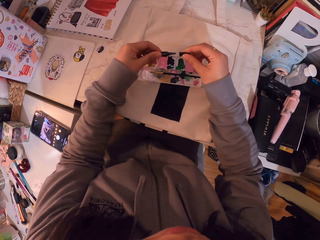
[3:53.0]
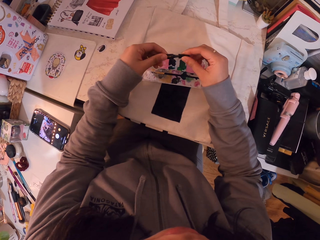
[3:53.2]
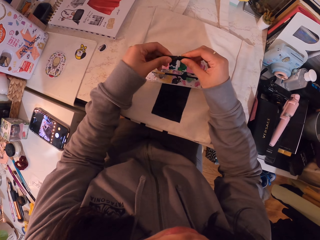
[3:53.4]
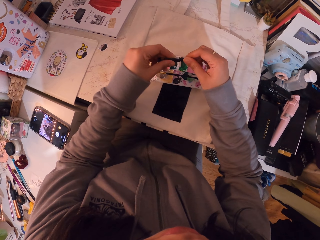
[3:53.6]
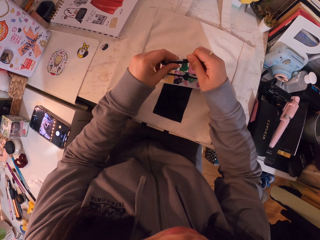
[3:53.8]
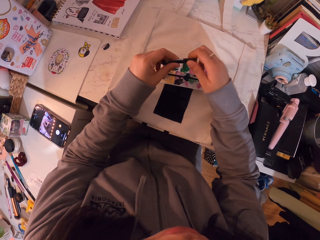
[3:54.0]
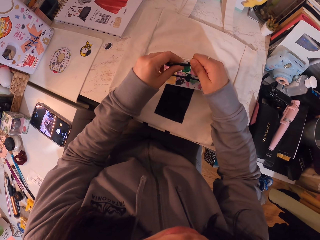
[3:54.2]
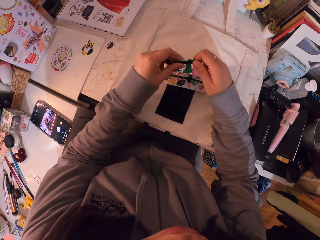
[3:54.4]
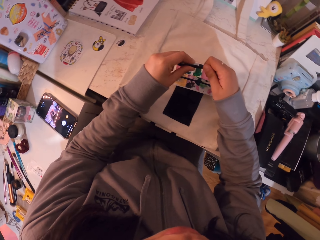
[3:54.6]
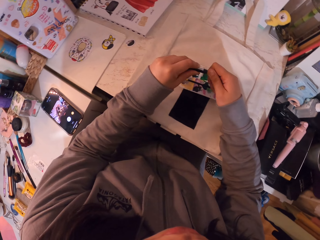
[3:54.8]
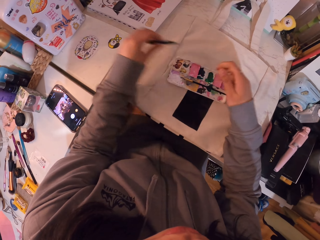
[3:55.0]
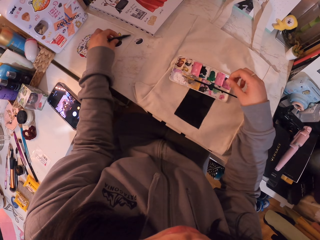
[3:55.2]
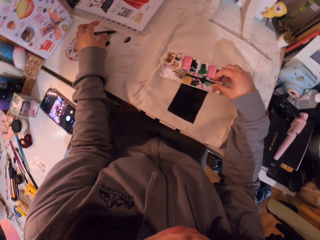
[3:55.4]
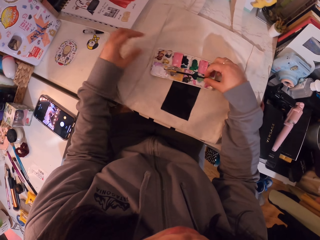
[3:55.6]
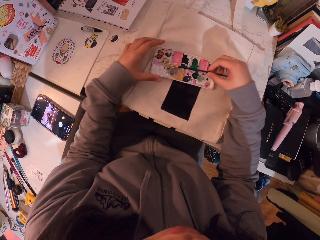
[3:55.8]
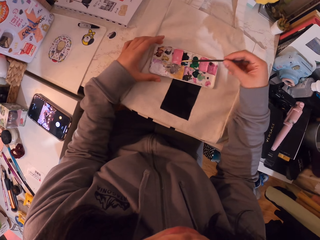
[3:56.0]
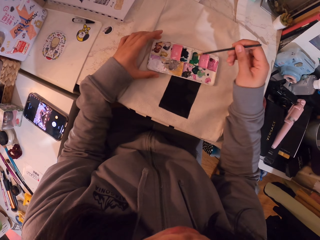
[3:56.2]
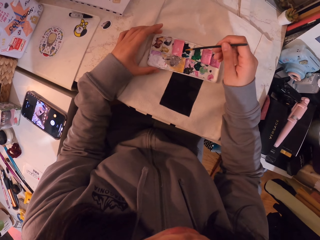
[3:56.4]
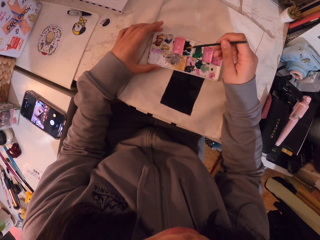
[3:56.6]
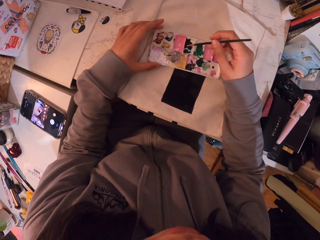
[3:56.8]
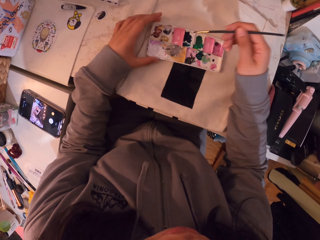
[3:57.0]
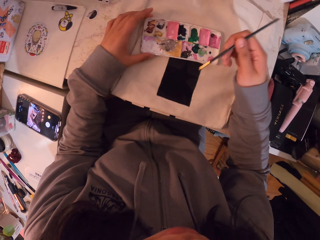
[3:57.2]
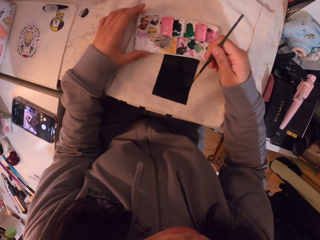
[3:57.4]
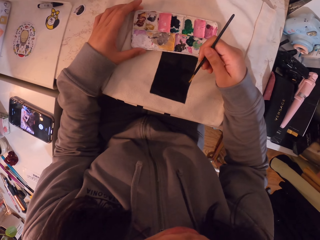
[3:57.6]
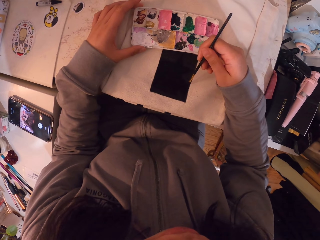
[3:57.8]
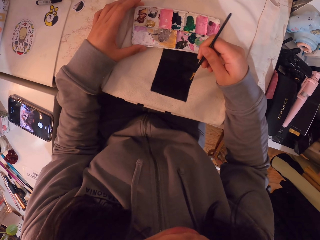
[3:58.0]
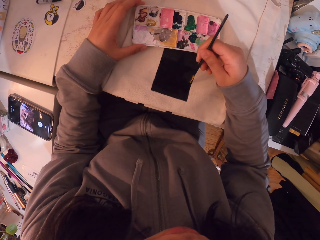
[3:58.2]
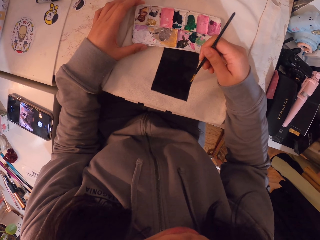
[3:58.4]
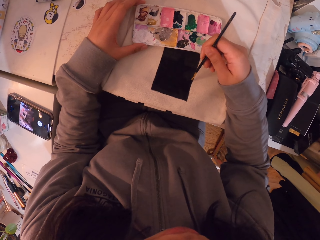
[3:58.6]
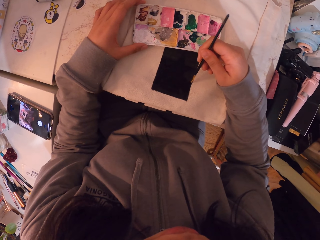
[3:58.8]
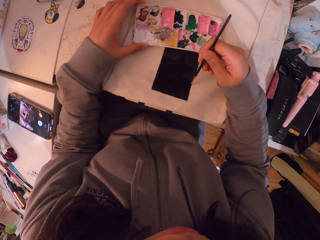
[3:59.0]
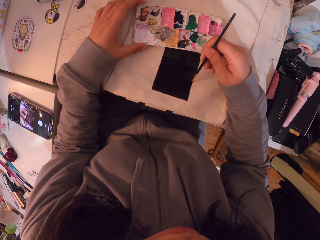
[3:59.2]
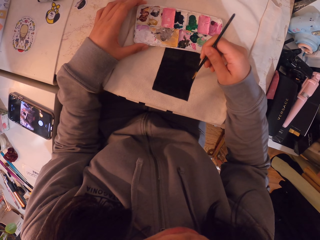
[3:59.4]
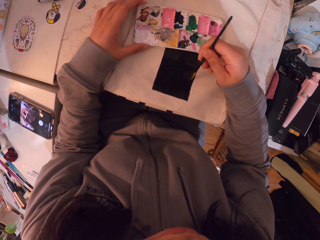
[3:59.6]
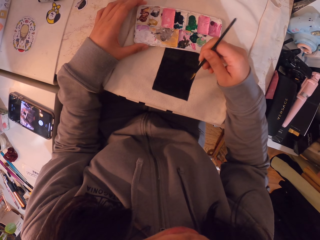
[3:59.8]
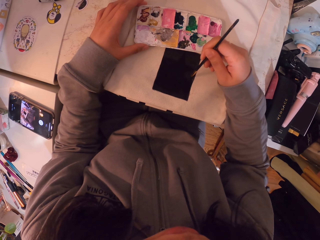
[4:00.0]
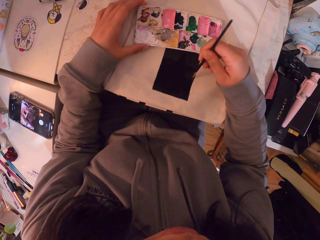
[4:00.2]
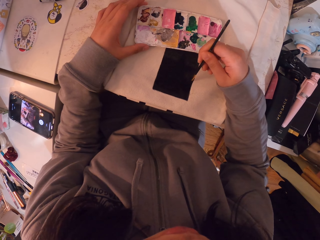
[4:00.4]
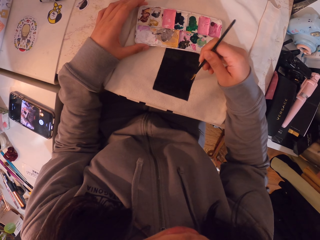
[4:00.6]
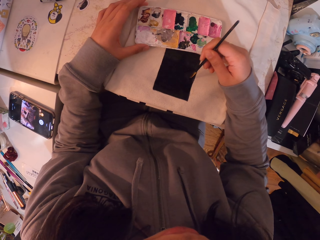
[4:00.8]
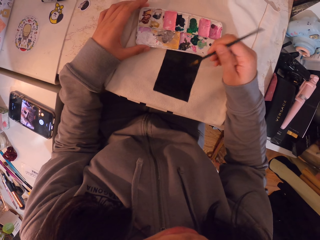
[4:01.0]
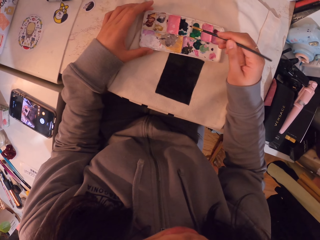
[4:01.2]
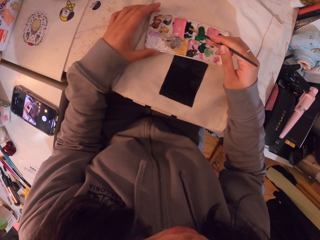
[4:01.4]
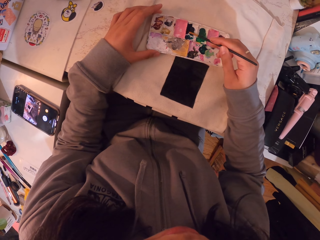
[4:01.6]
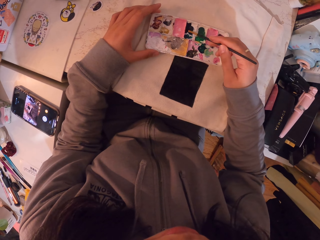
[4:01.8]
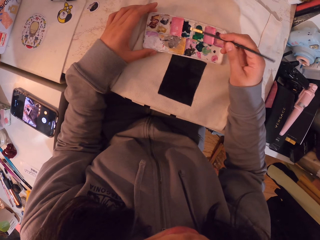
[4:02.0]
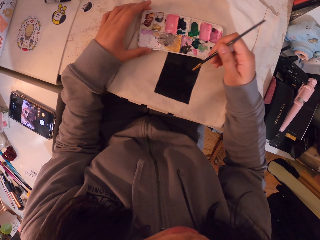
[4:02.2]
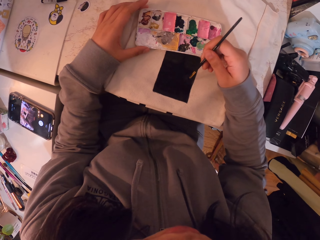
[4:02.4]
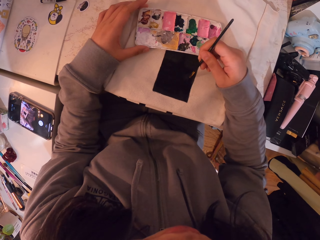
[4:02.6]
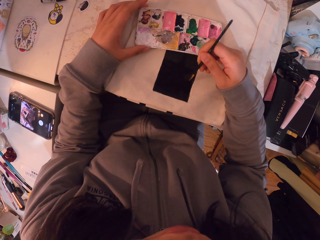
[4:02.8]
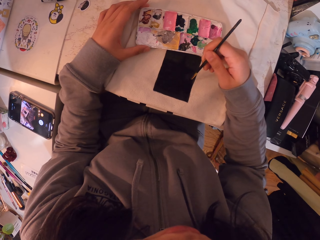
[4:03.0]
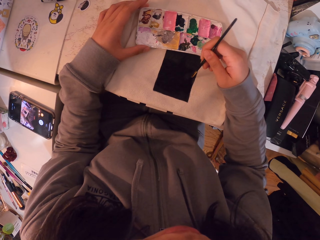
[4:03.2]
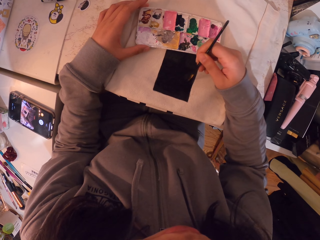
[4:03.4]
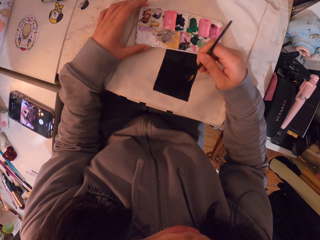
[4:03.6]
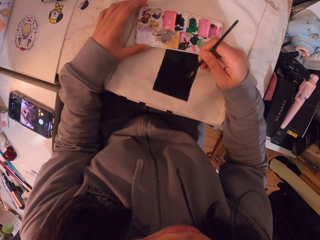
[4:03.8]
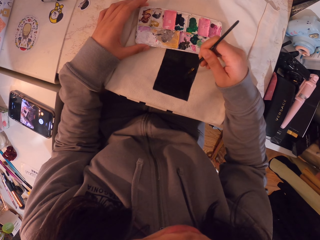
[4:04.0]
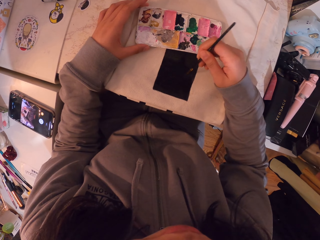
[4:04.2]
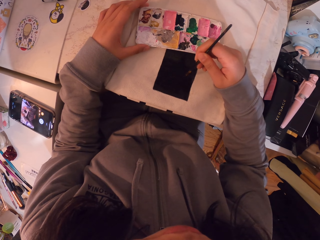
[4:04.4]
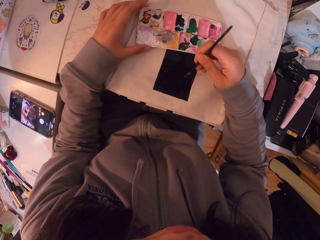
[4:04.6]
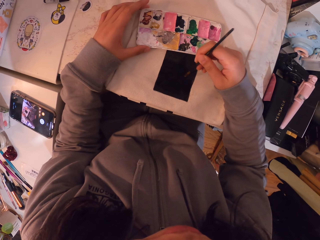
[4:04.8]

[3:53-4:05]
The camera wearer closes the ink pen. She moves her hands. She puts the ink pen down on the table. She picks up the brush. She moves her hand. She holds the ink box. She dips the brush in the ink. She moves her hand. She paints on the canvas bag. She moves her hand. She dips the brush in the ink. She moves her hand. She paints on the canvas bag.

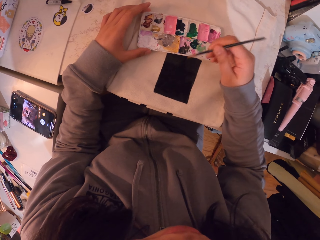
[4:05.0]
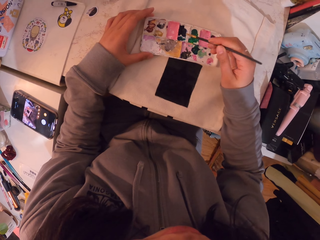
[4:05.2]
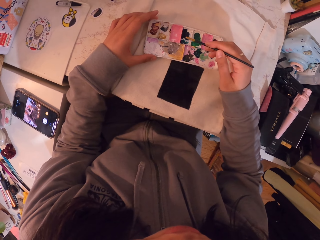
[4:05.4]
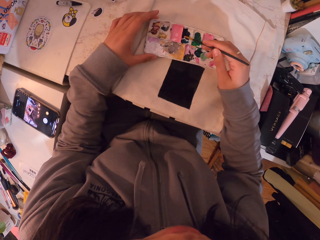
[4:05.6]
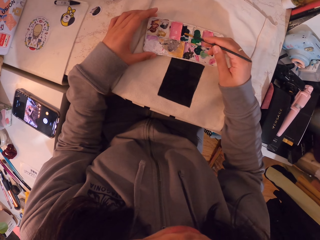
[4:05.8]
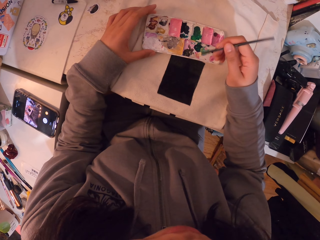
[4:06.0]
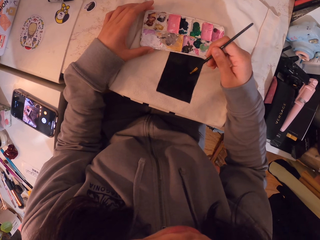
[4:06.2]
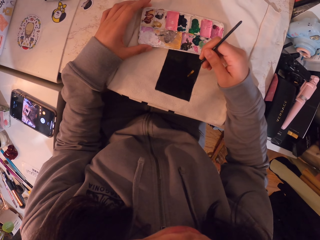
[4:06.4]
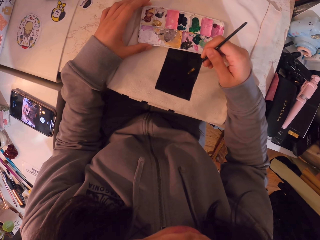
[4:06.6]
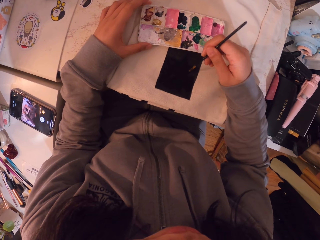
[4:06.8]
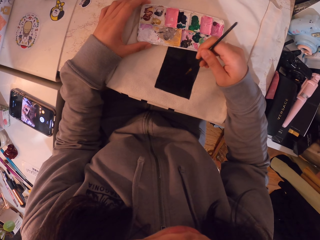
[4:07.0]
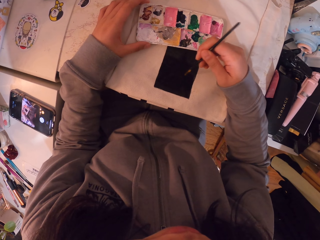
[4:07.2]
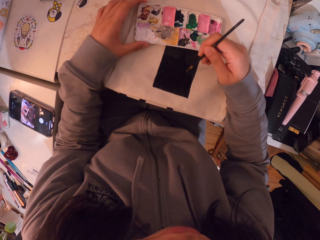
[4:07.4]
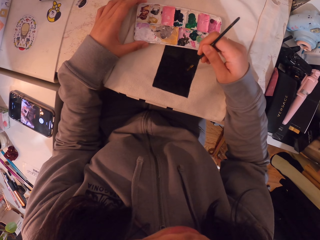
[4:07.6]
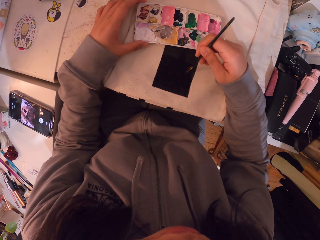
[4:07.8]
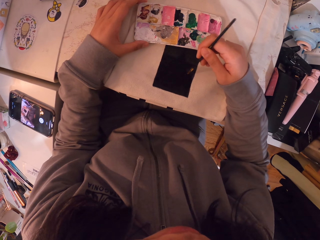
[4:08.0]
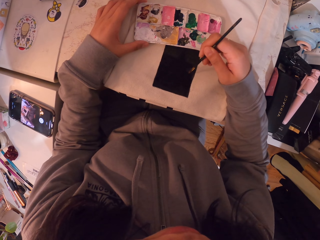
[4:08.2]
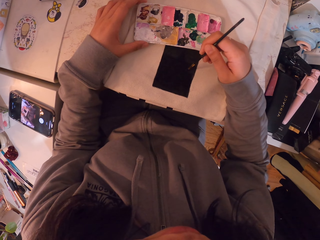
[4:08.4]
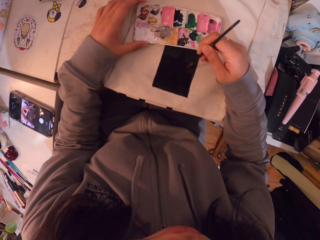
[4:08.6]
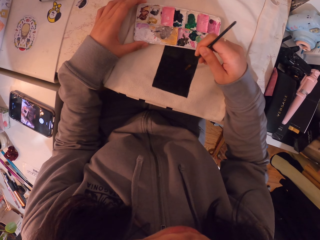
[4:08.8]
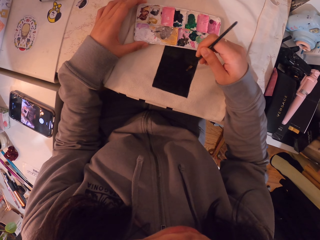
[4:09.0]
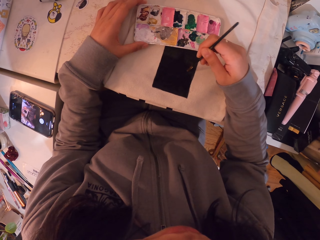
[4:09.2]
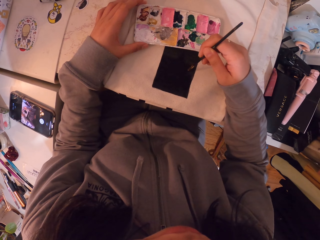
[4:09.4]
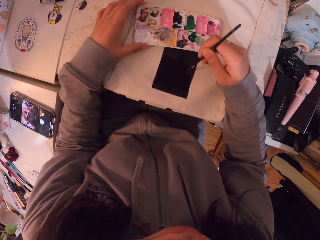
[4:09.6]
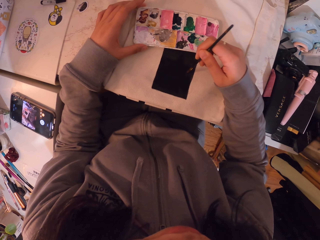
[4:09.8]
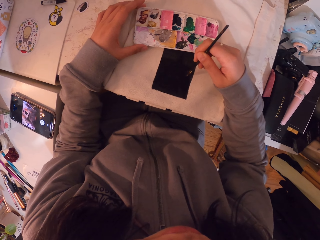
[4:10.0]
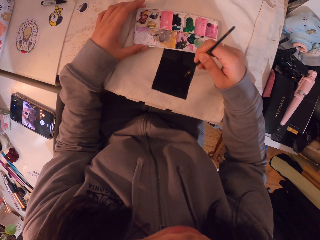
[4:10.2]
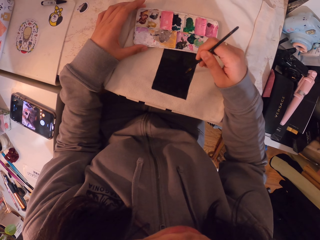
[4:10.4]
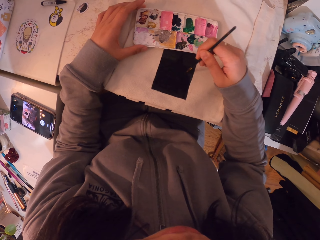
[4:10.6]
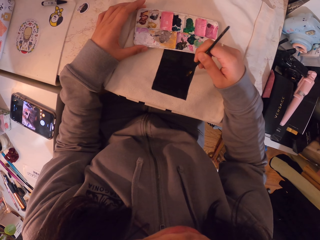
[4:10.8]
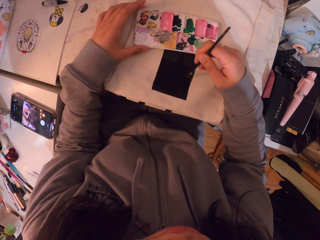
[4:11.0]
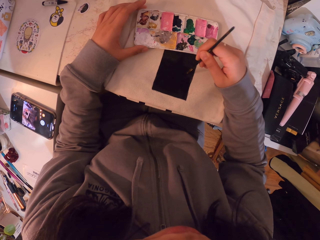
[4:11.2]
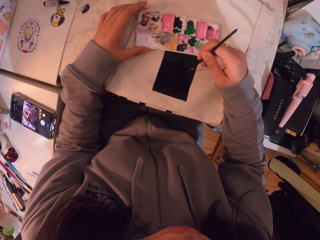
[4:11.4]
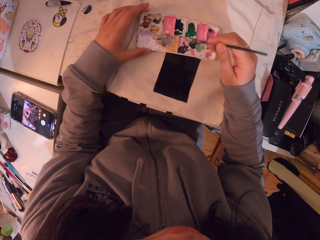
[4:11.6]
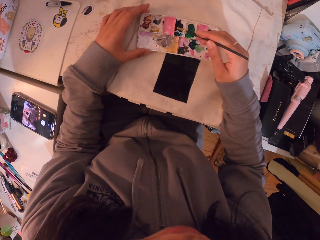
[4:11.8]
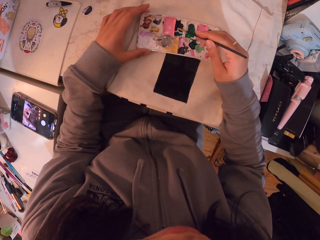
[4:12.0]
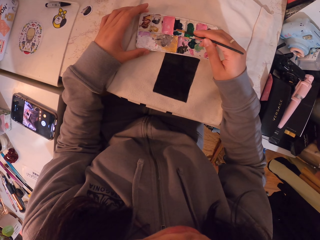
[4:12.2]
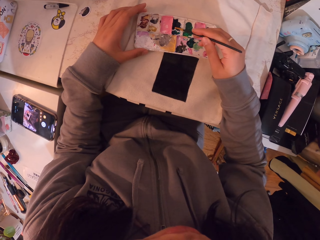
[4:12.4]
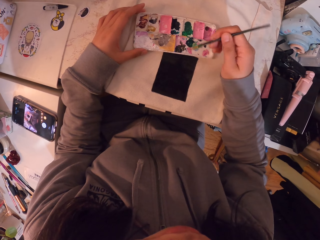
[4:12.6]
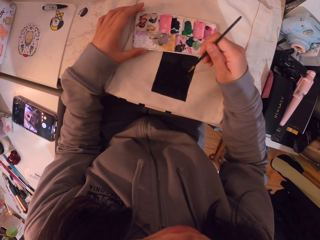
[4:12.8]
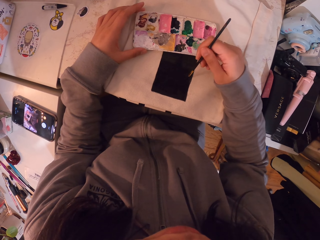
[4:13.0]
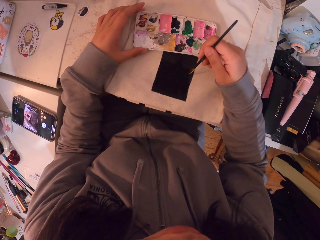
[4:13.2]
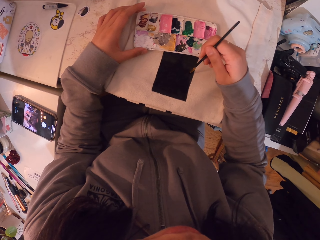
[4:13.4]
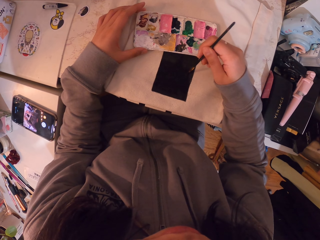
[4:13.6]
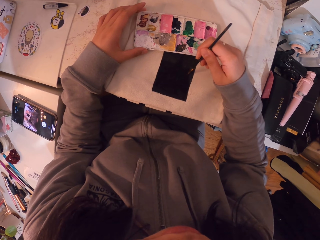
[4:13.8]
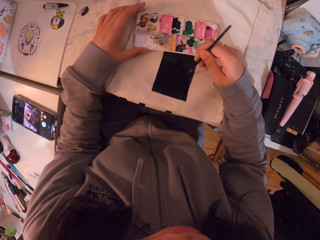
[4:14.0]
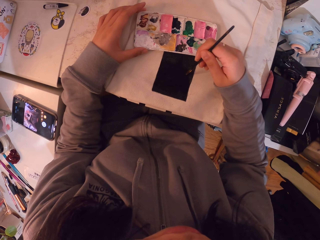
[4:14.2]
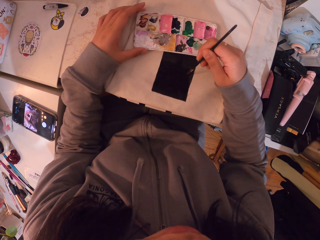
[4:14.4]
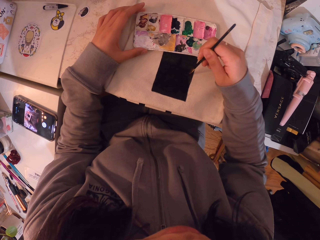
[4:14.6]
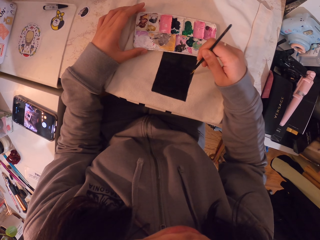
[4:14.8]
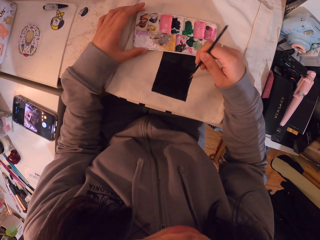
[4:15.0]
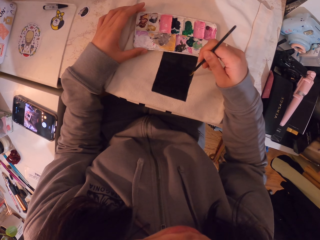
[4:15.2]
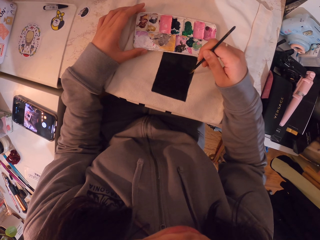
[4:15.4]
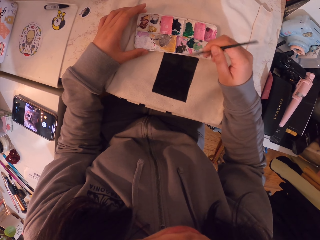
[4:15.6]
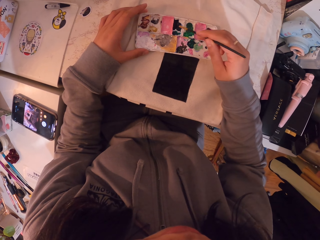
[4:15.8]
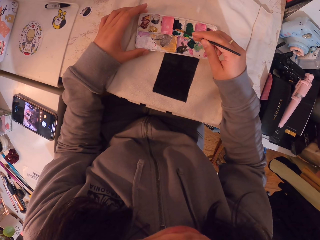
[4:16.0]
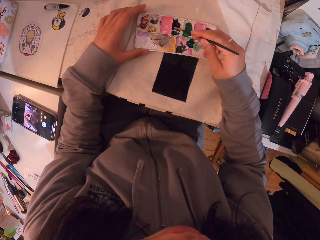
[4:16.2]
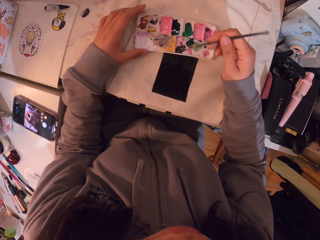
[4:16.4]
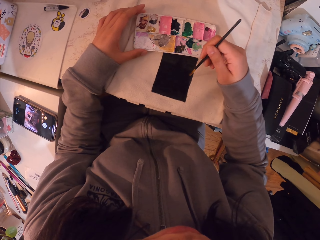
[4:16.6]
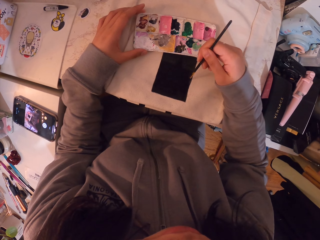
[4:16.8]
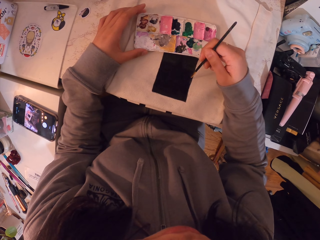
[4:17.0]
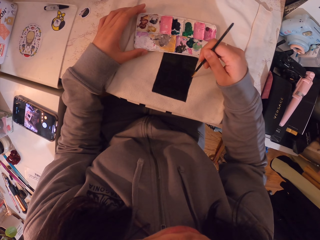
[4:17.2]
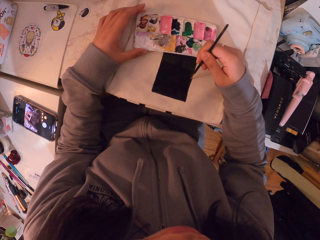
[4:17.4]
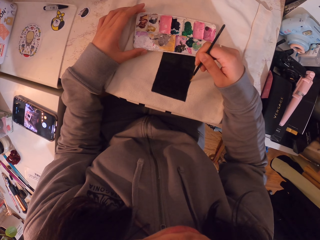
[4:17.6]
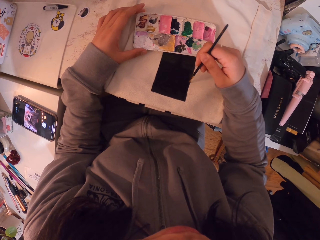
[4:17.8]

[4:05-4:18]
The camera wearer moves her hand. She dips the brush in the ink. She moves her hand. She paints on the canvas bag. She moves her hand. She dips the brush in the ink. She moves her hand. She paints on the canvas bag. She moves her hand. She dips the brush in the ink. She moves her hand. She paints on the canvas bag.
